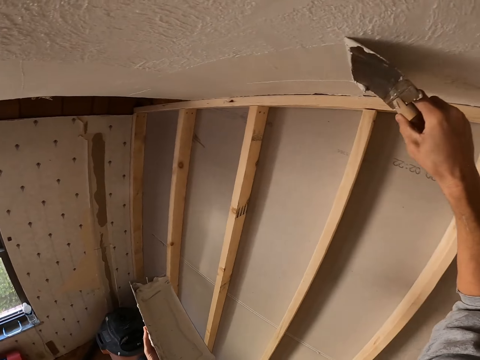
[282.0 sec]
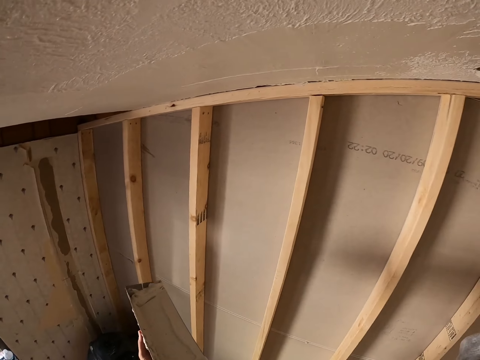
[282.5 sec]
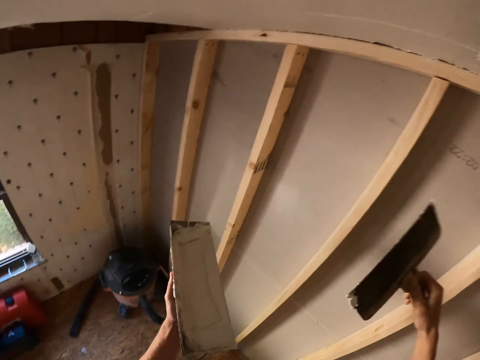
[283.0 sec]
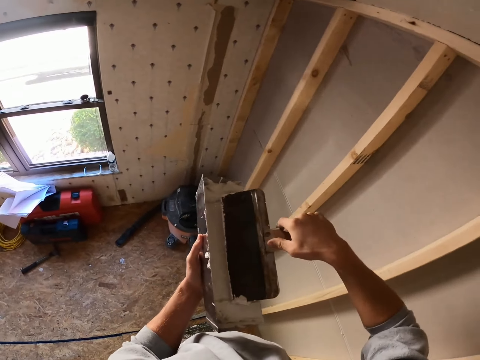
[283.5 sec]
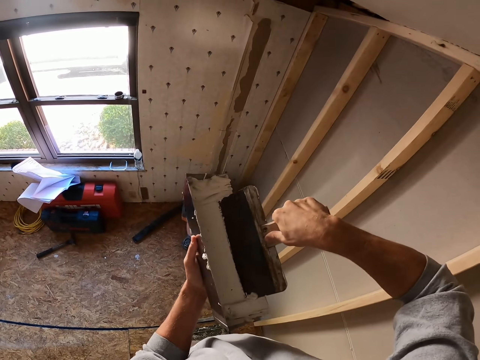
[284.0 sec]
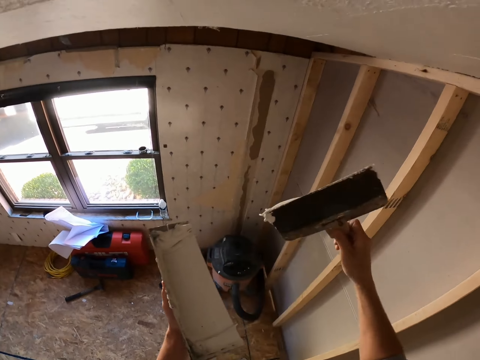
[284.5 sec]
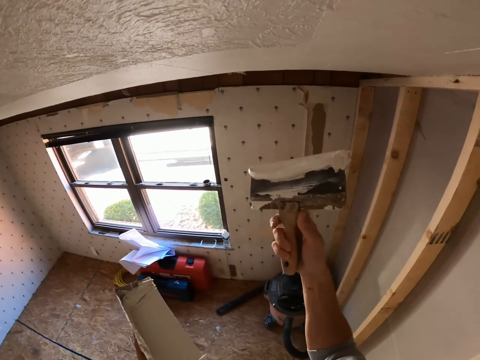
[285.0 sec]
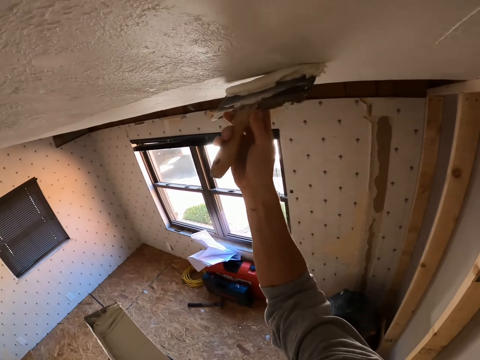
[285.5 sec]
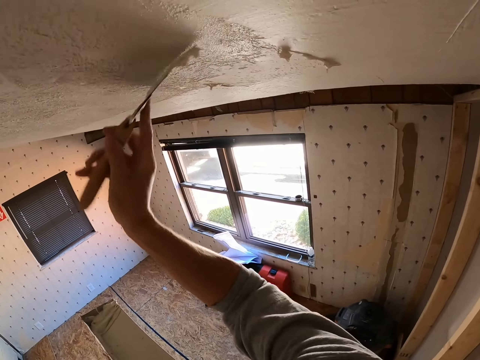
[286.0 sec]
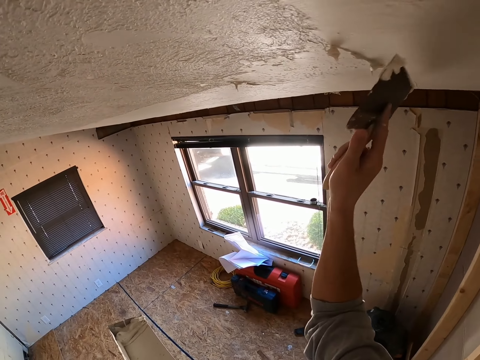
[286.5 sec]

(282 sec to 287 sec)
The camera wearer takes the paint. They apply the skim coat to the ceiling with the skim coat knife.

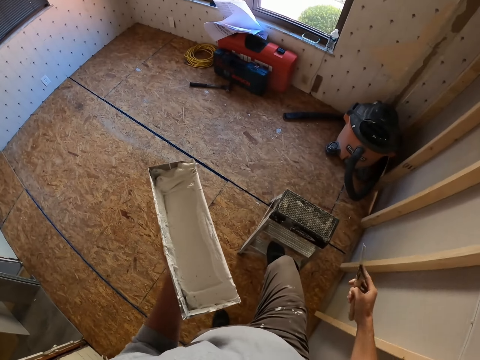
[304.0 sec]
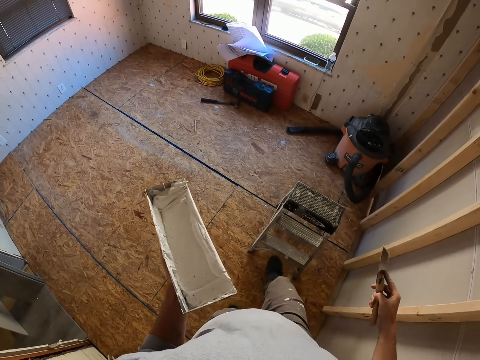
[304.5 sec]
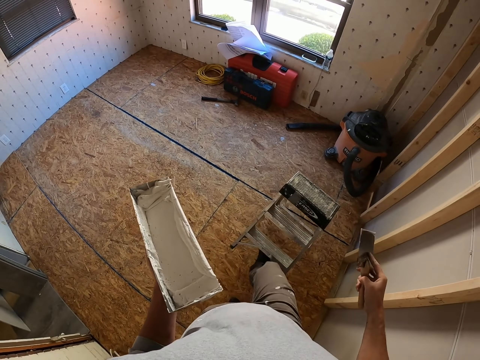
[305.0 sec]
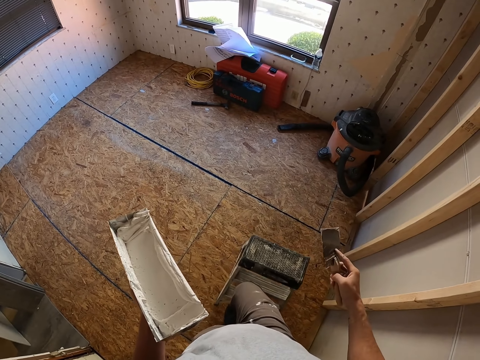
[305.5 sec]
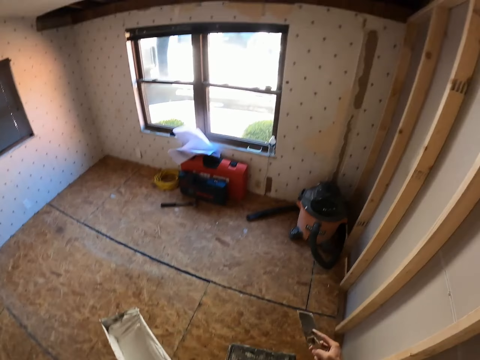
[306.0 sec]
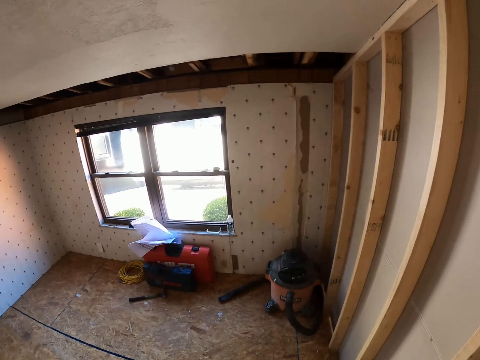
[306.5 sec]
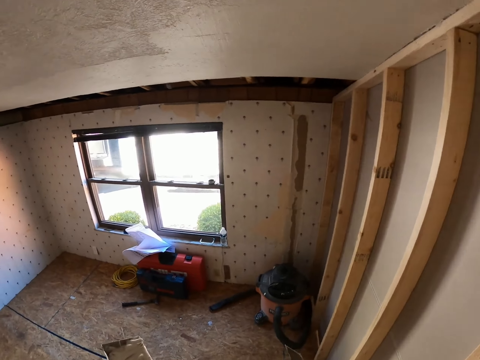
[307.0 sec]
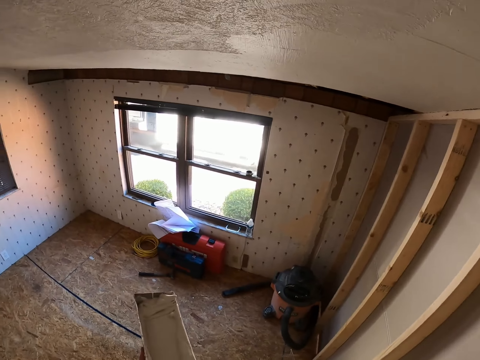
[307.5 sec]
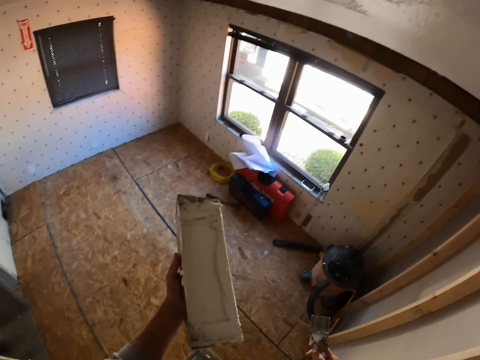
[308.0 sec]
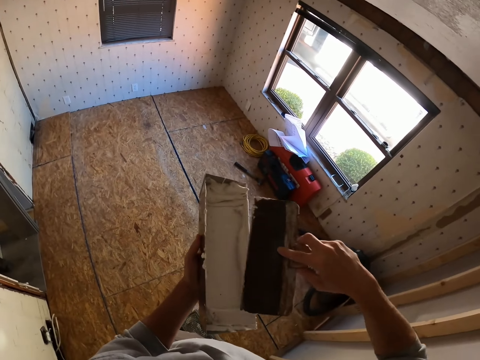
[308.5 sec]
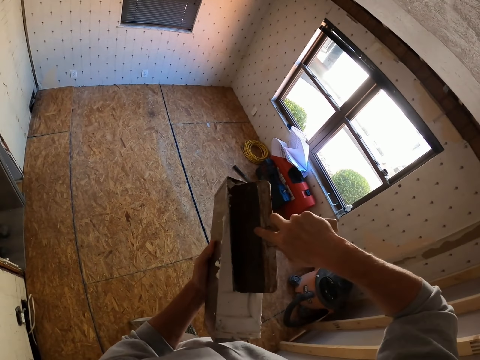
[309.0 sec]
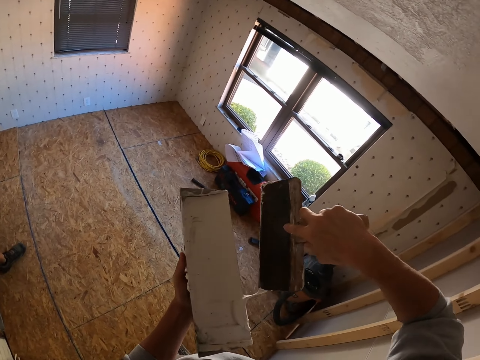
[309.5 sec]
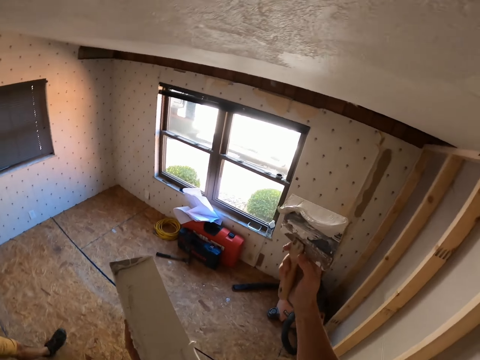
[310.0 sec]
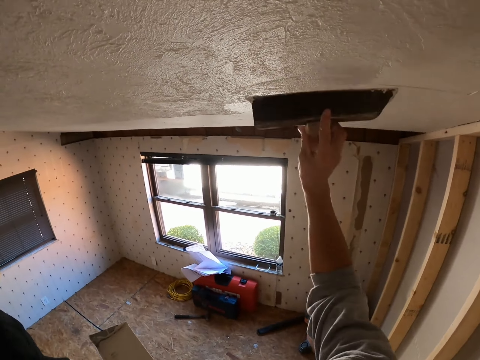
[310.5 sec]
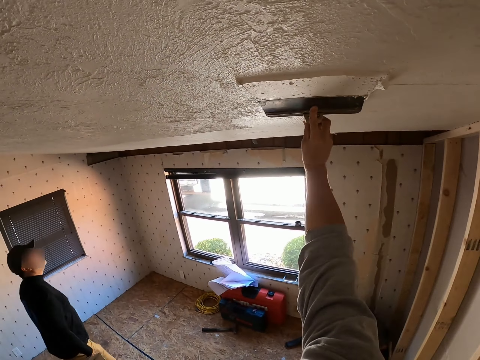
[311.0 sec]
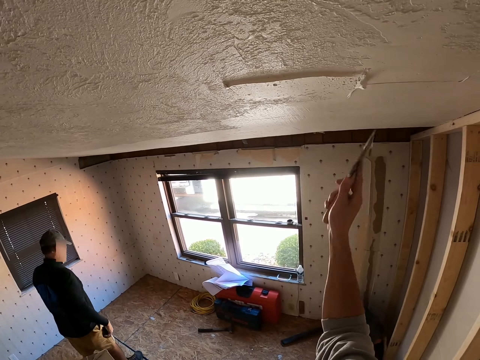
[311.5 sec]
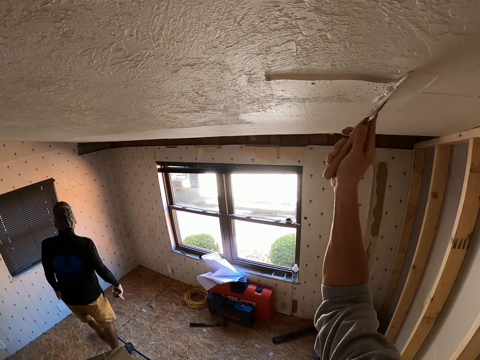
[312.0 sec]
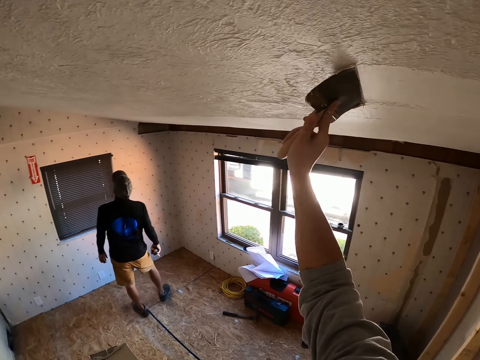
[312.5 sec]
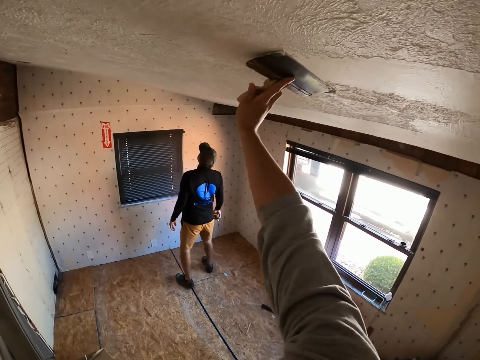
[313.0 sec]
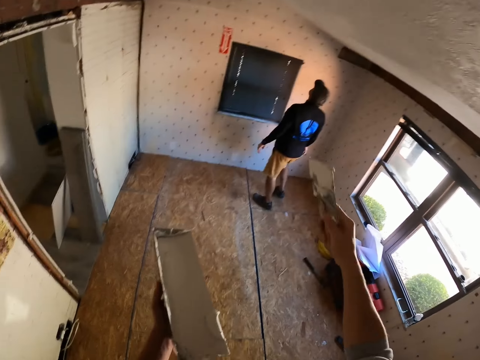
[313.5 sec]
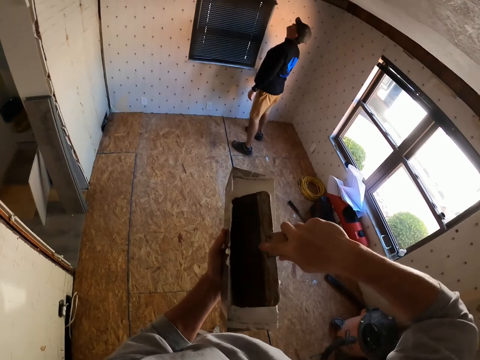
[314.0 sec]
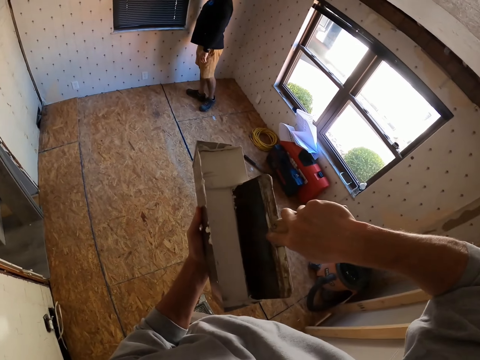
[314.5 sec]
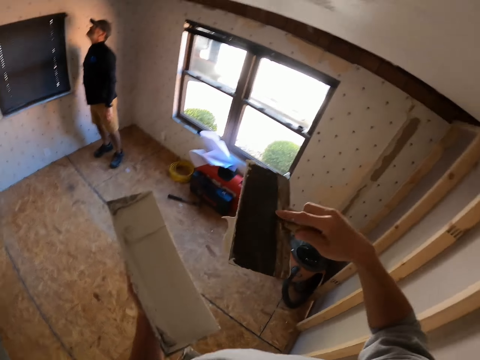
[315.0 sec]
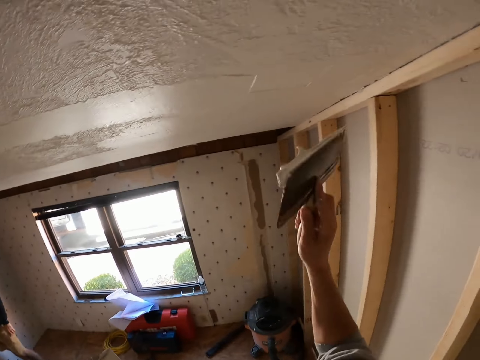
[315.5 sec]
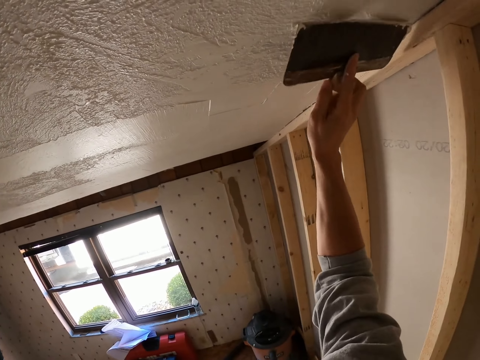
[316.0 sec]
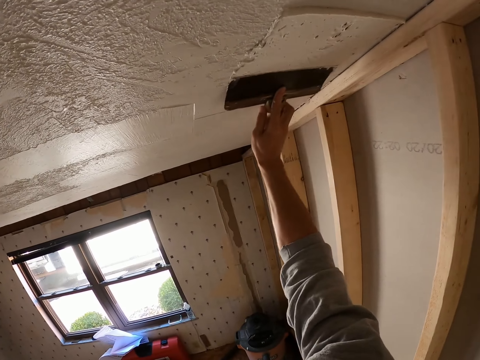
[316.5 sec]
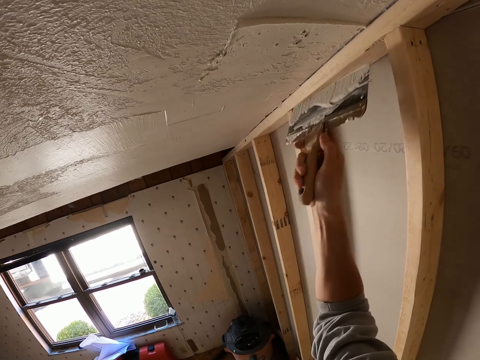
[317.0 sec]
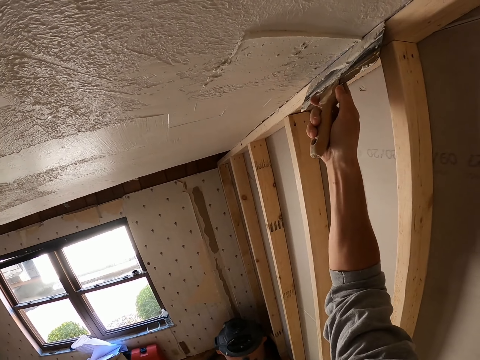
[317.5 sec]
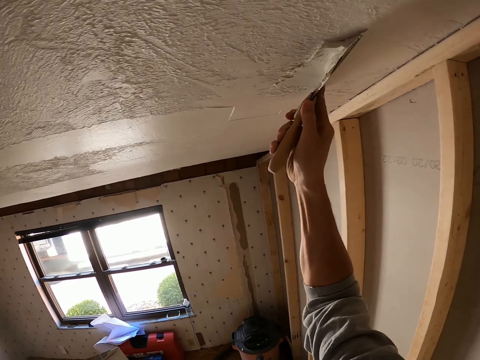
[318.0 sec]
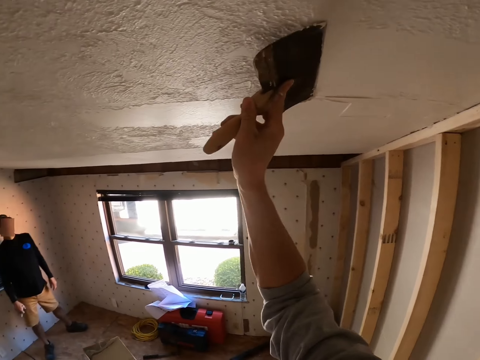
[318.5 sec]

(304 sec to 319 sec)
The camera wearer stares at the floor. He pulls the ladder with his right foot. He stares at the wall. He scoops the skim coat in the container with the skim coat knife. A man walks into the room. The camera wearer applies the skim coat to the ceiling with the skim coat knife. He scoops the skim coat in the container with the skim coat knife. He applies the skim coat to the ceiling with the skim coat knife.

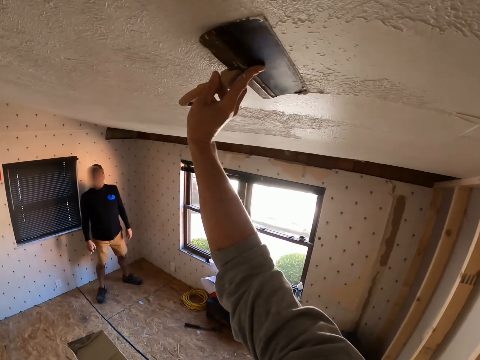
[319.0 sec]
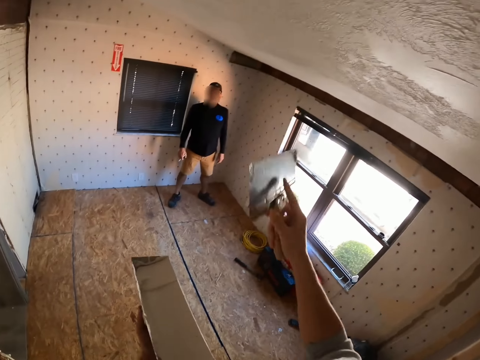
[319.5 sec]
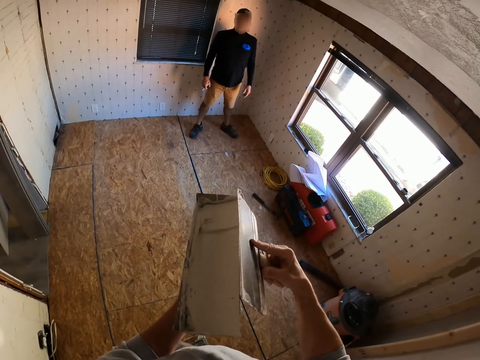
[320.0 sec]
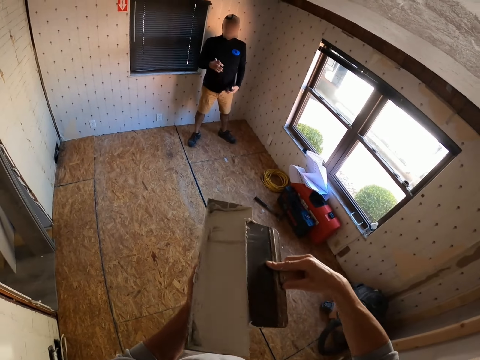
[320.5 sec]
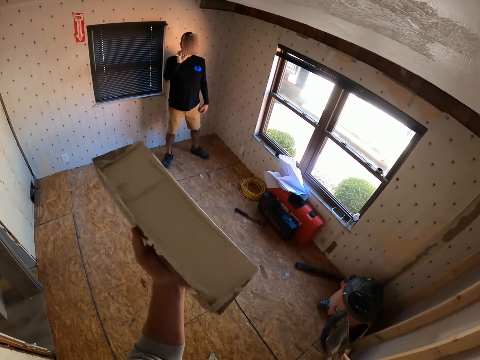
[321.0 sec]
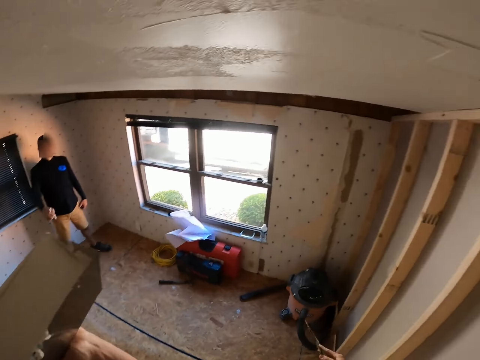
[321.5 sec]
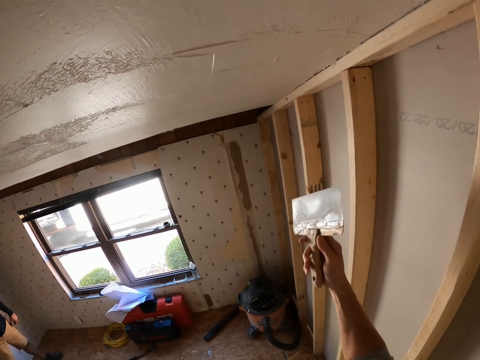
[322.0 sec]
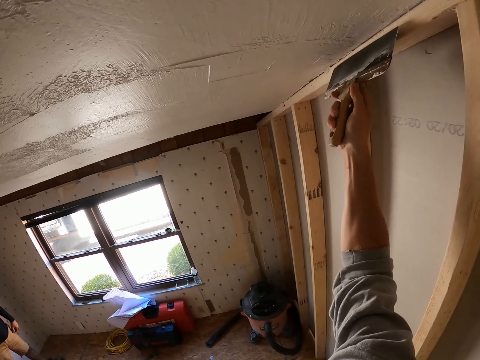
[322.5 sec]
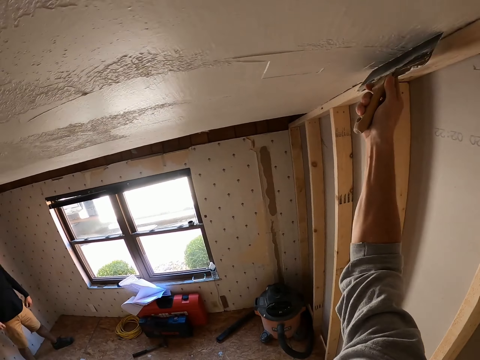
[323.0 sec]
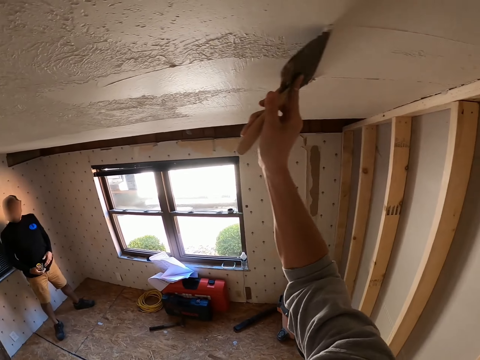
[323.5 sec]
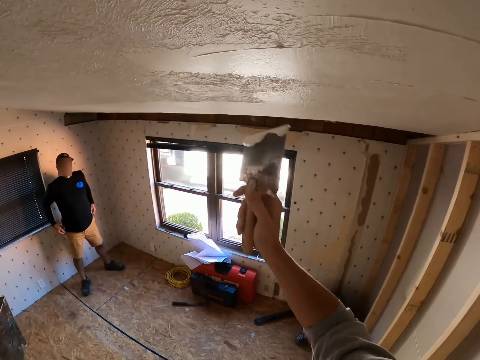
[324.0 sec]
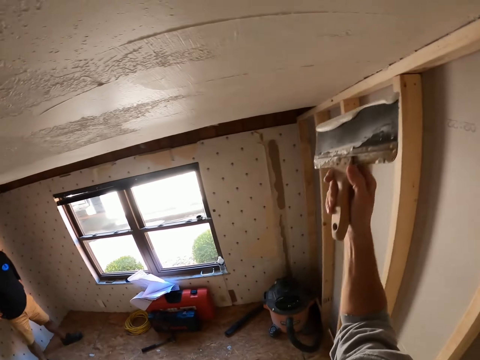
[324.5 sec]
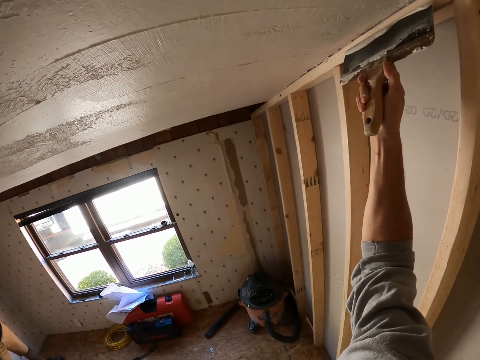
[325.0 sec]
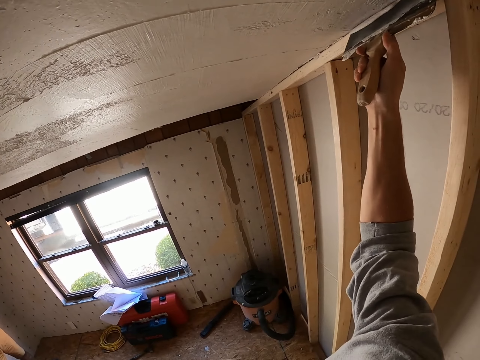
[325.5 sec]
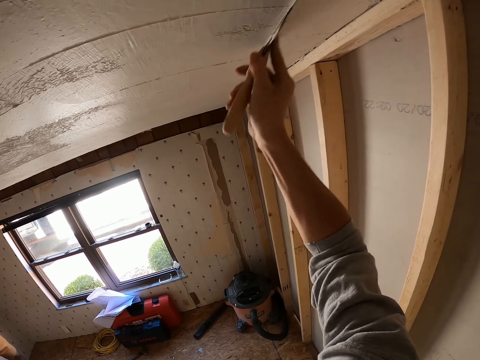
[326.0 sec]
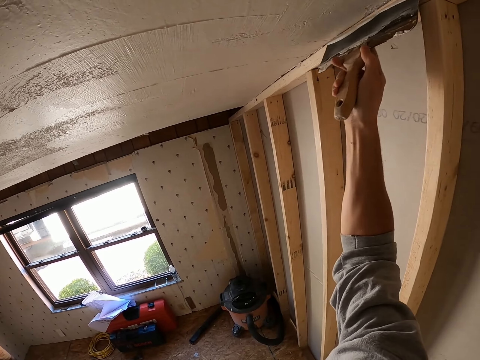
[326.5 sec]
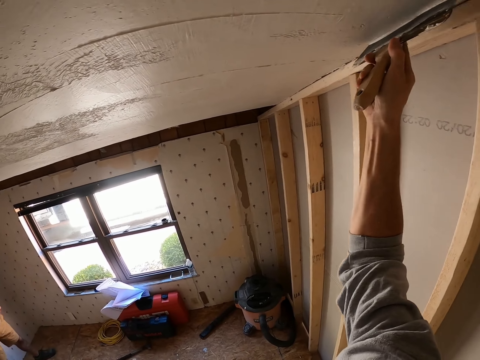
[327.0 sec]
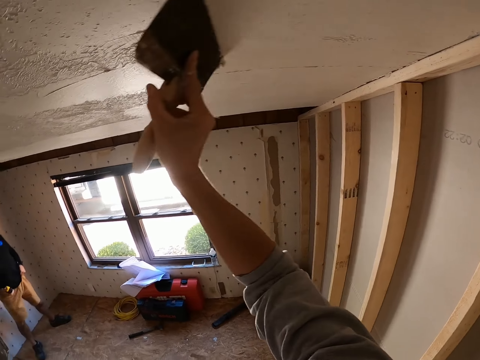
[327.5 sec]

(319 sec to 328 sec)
The camera wearer wipes the skim coat knife on the container. They deposit the paint in the container. A man moves his hand. The camera wearer paints the wall using a pad painter. They remove the excess skim coat on the ceiling with the skim coat knife.
